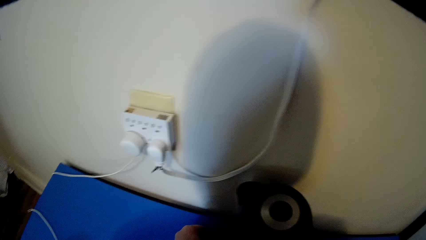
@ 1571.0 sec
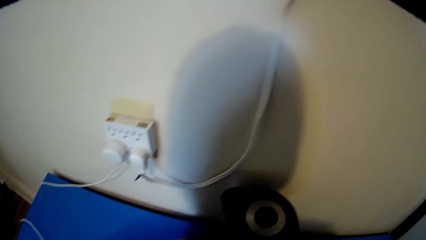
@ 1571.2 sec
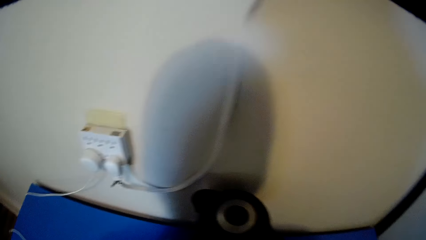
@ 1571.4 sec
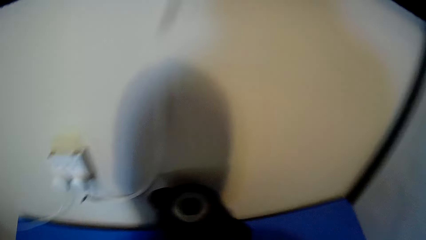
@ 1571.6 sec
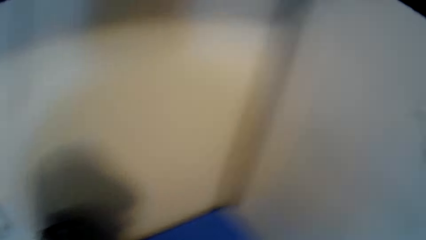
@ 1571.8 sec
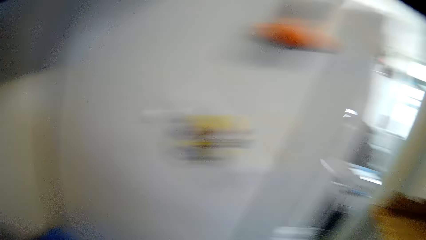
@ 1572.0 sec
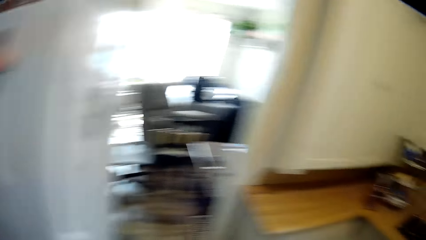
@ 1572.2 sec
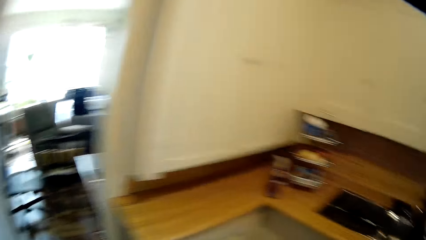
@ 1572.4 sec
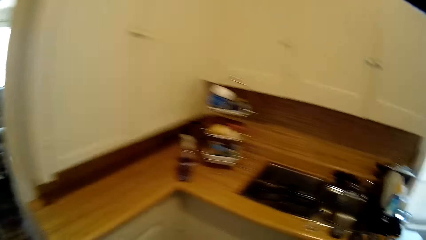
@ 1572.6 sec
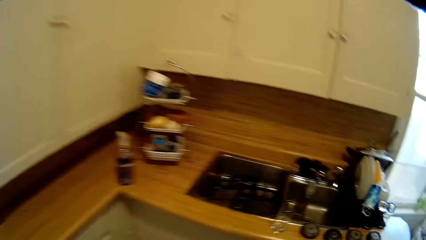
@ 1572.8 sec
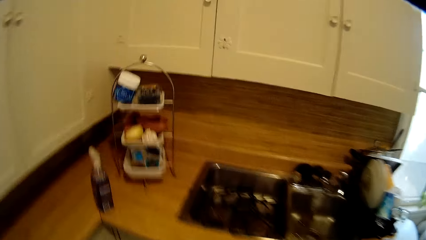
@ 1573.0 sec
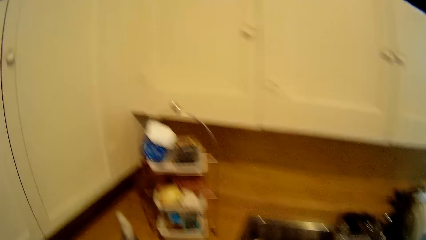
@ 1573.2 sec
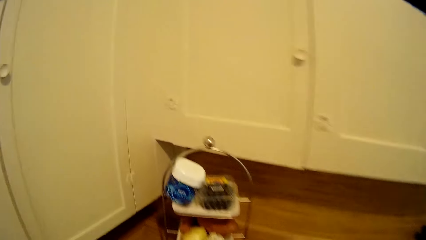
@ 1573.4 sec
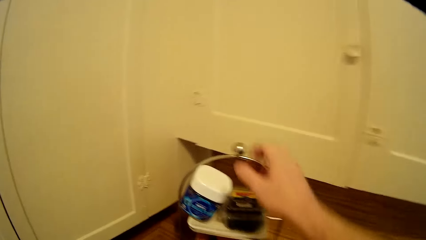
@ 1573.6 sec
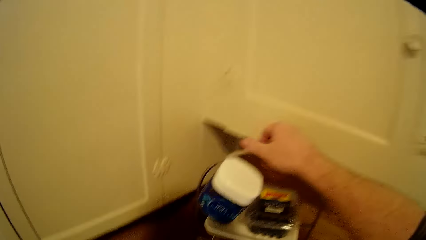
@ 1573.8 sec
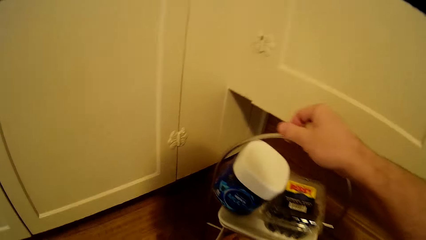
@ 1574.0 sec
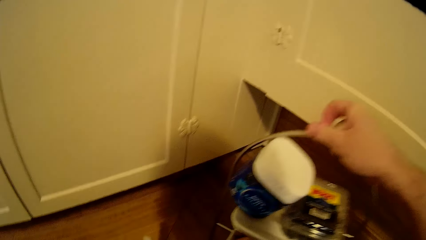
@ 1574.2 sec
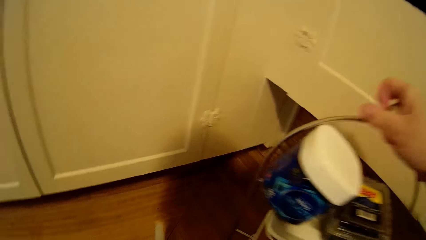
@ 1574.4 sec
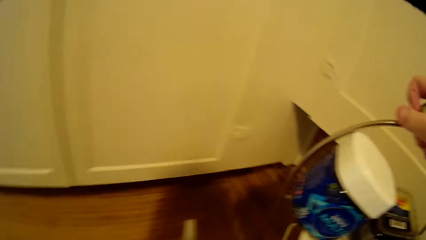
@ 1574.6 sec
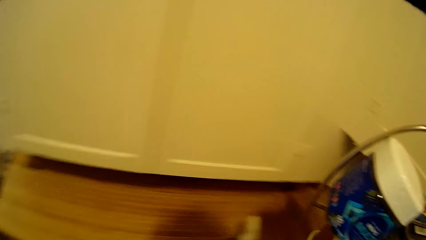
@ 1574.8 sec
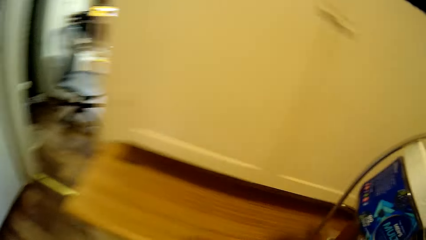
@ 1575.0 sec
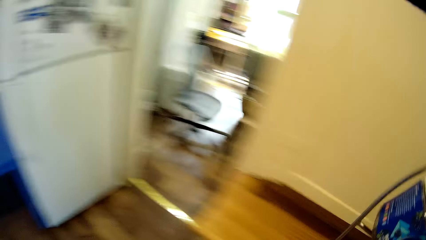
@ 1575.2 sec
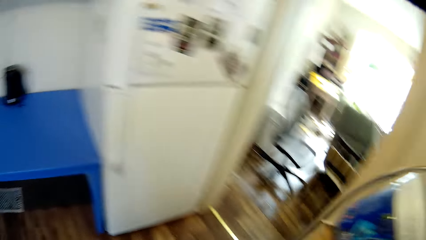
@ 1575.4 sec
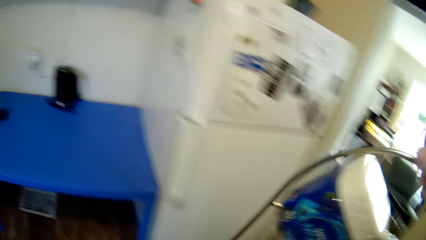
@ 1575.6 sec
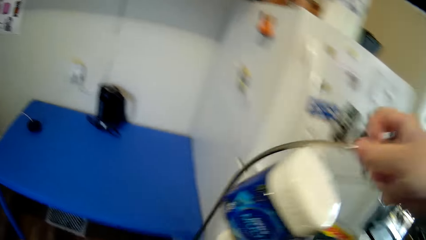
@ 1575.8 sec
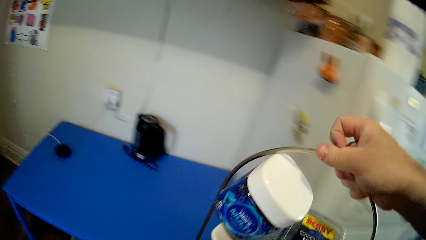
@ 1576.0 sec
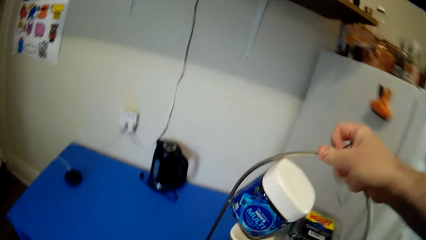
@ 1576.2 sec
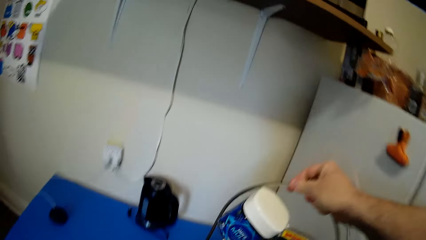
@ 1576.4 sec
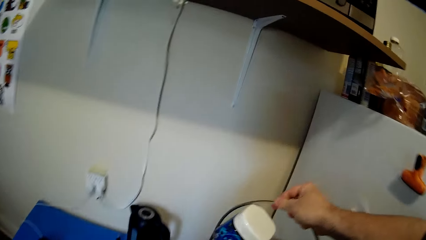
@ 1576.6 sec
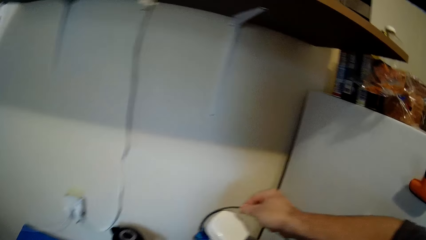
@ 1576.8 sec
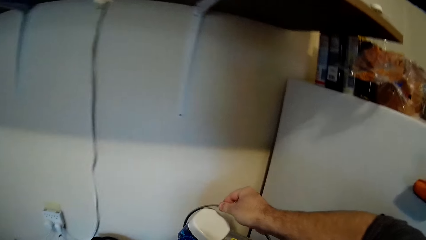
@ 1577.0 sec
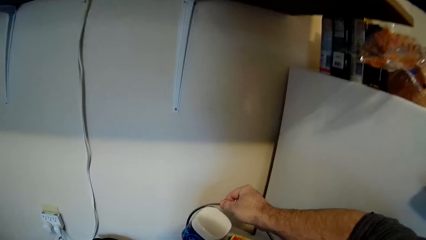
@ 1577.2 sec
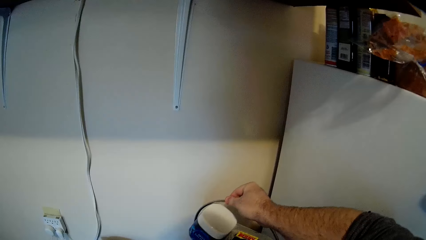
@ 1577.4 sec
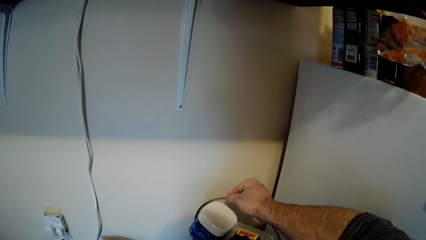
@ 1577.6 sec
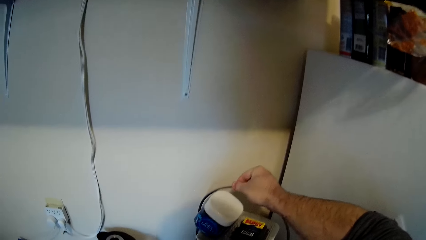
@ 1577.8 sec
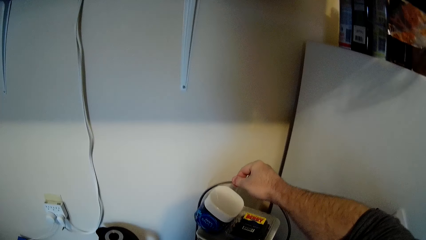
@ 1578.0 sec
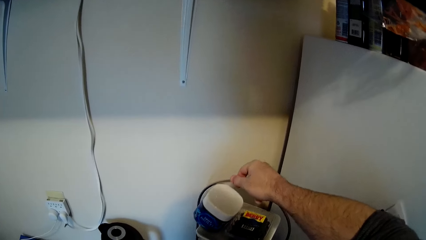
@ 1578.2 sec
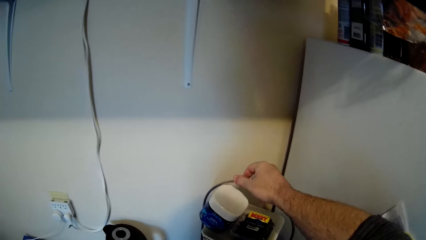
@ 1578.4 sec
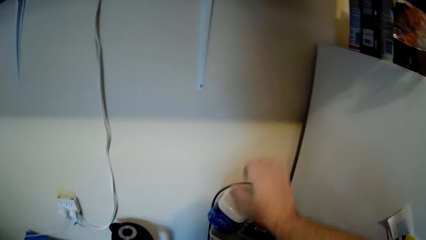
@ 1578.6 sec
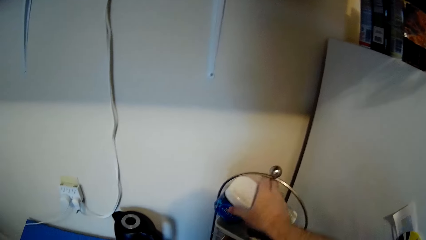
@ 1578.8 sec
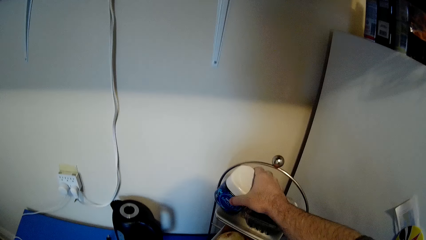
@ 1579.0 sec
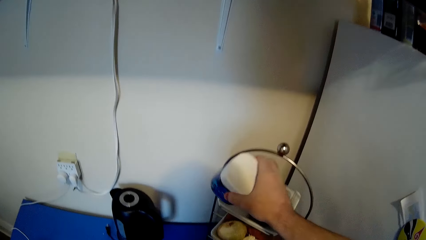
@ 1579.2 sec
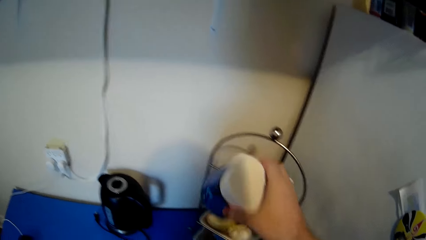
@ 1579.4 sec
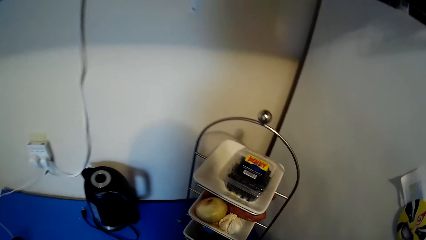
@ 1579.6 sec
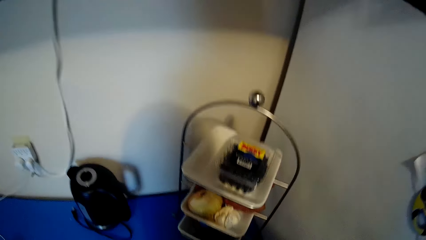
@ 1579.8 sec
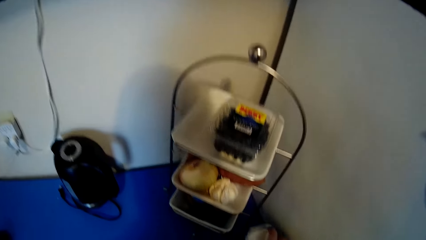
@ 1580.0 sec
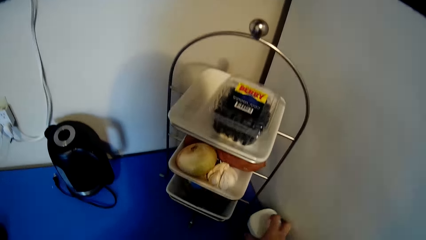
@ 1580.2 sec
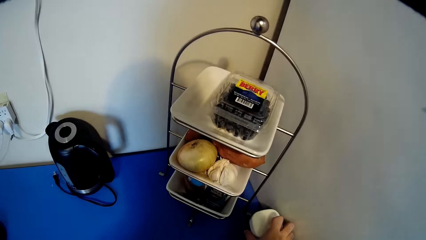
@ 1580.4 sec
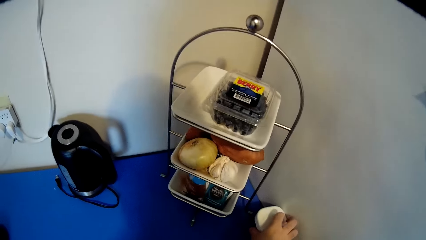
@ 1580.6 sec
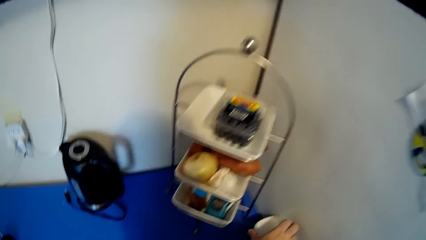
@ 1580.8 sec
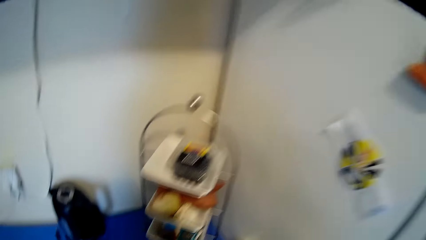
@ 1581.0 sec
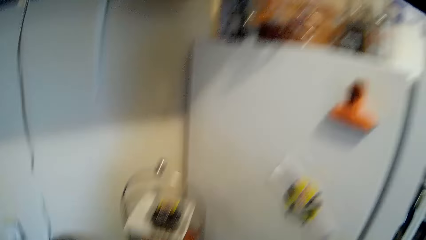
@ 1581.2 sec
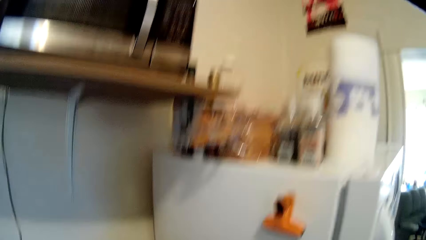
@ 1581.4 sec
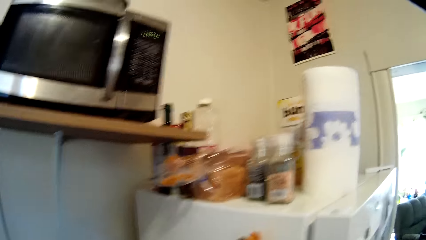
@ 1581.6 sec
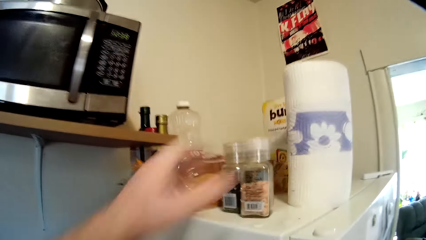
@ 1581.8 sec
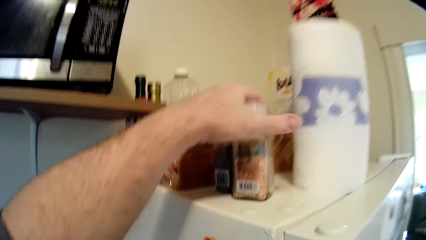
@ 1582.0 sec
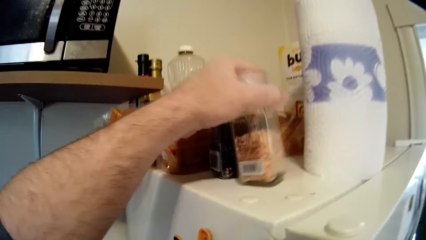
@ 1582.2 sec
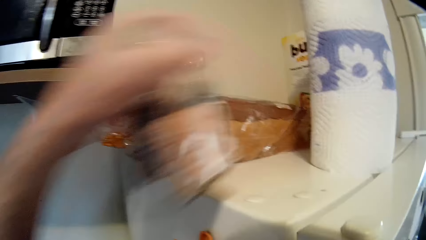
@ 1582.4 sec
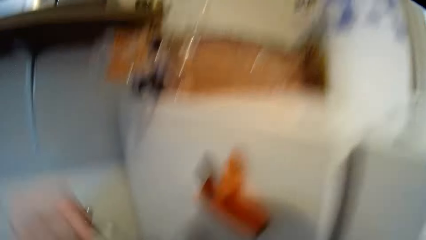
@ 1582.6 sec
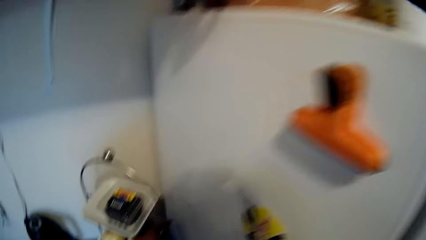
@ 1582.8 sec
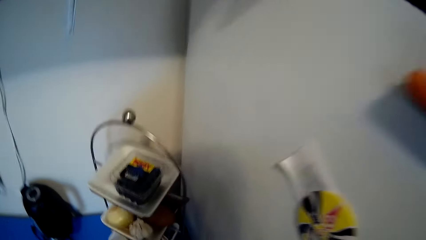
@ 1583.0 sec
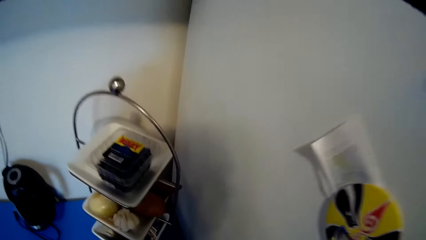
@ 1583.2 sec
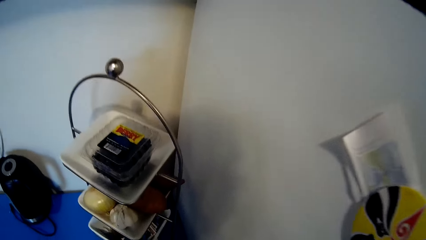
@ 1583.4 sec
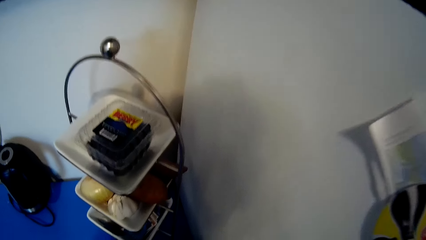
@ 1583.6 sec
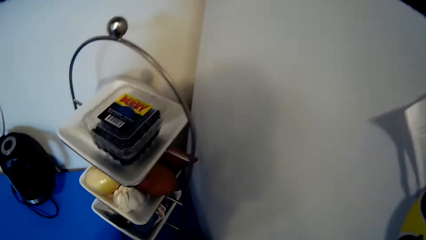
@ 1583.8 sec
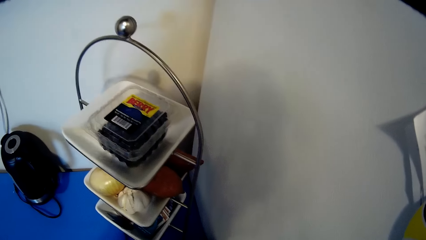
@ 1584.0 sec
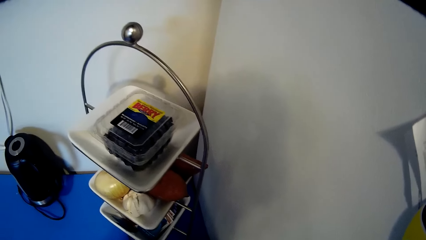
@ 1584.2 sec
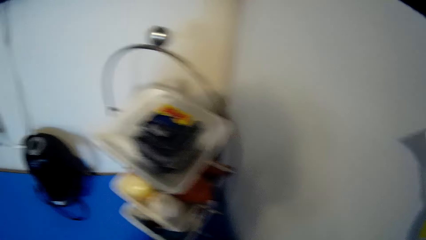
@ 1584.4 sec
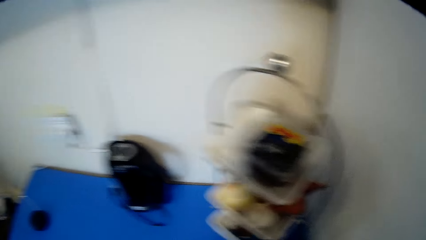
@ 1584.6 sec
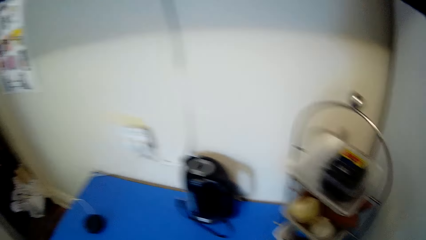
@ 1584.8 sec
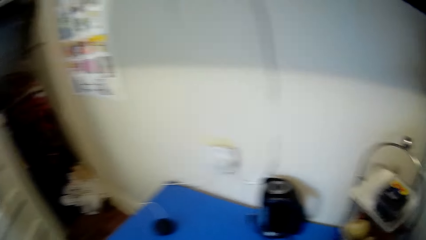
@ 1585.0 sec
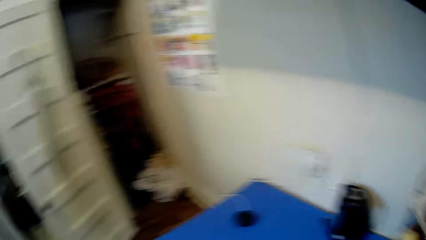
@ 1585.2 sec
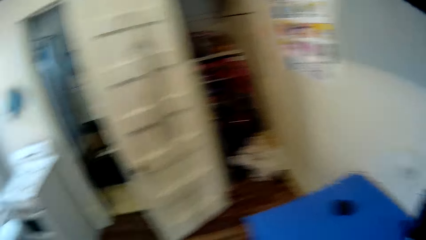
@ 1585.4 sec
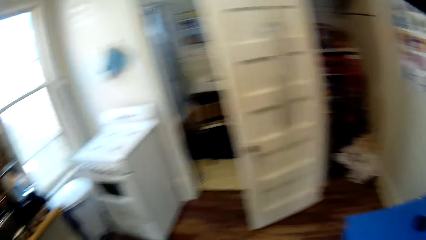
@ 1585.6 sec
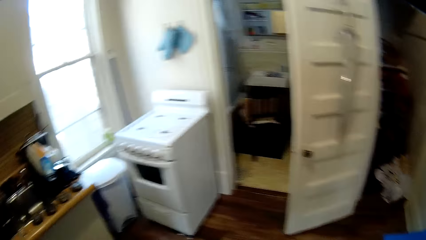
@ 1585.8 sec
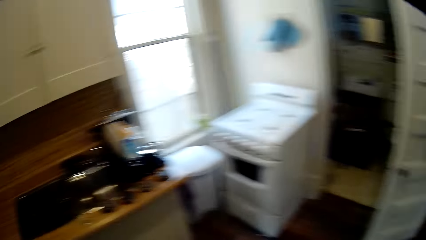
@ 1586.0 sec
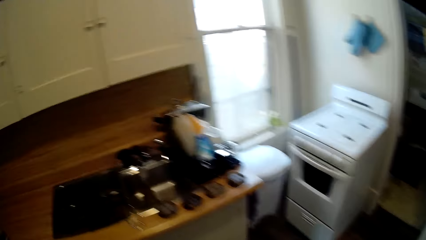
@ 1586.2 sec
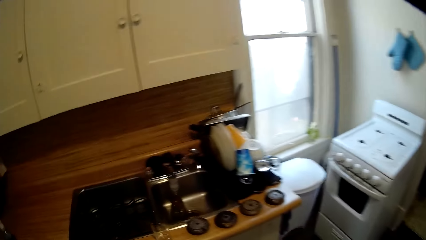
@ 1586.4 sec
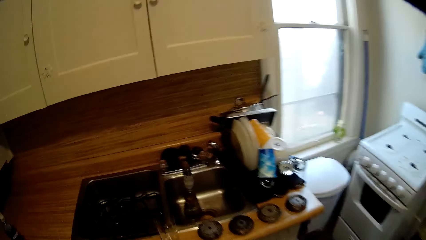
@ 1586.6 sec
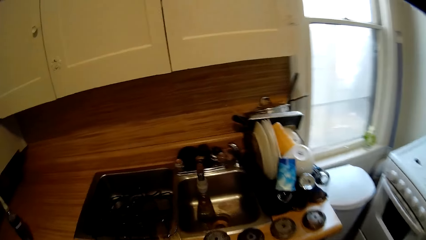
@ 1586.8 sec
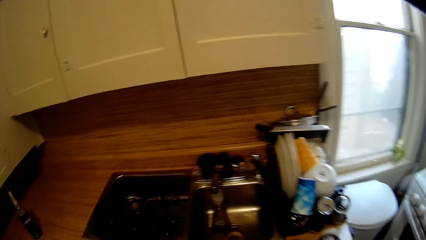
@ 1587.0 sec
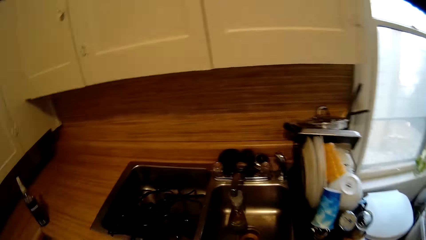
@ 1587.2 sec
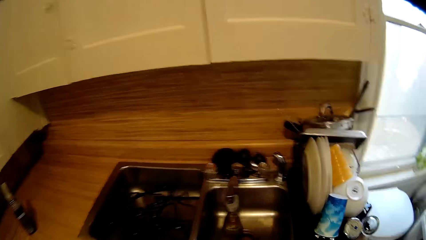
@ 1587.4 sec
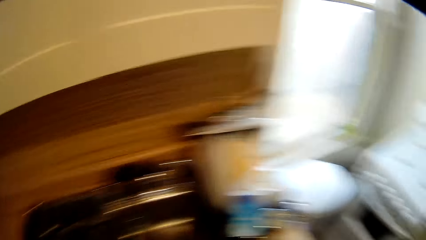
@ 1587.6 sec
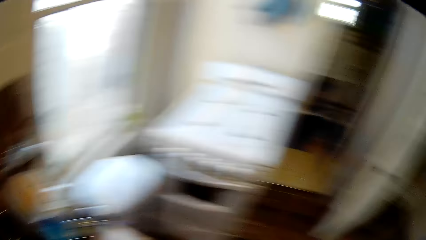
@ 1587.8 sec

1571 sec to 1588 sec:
The camera wearer looks around the kitchen and walks around the kitchen. They pick up the kitchen stand. They walk around the kitchen and look around the kitchen. They place the kitchen stand on the table. They pick something from the kitchen stand. They place something on the table. They pick something. They walk around the kitchen and look around the kitchen.
